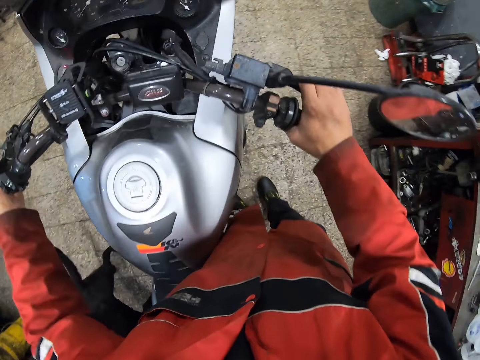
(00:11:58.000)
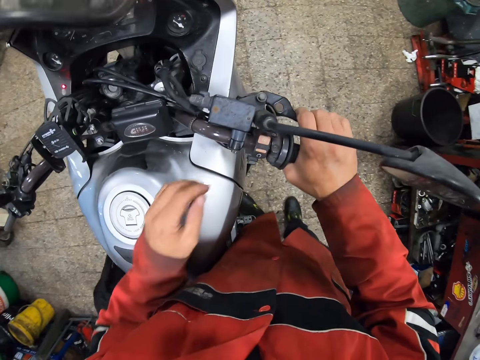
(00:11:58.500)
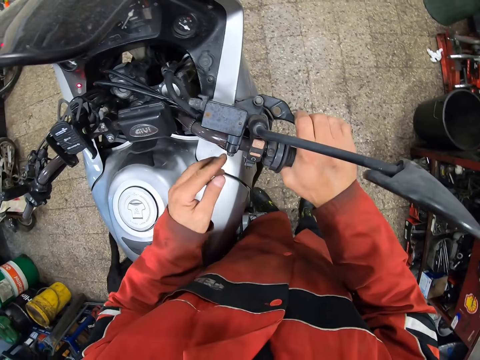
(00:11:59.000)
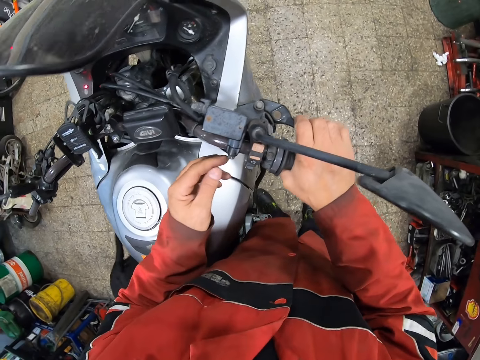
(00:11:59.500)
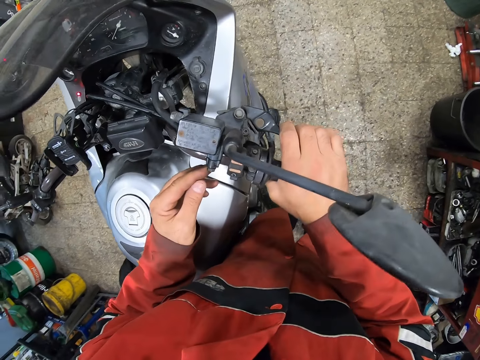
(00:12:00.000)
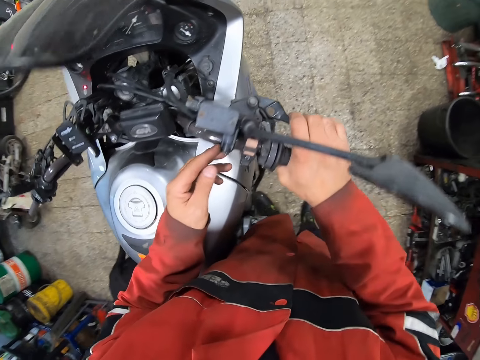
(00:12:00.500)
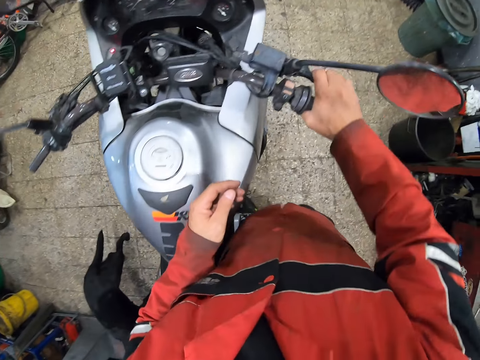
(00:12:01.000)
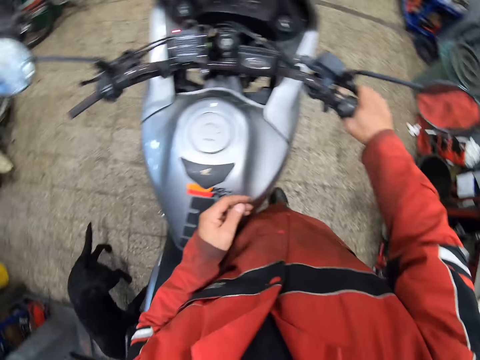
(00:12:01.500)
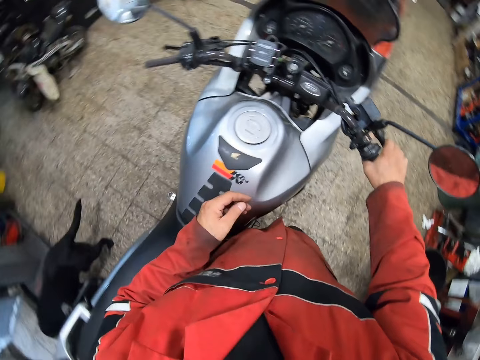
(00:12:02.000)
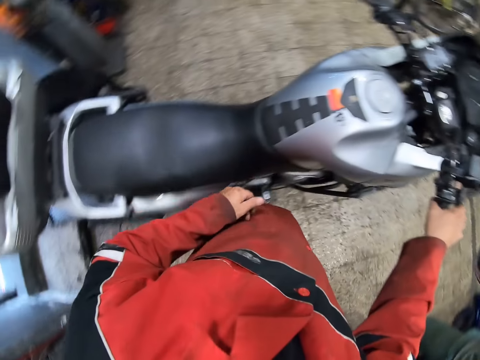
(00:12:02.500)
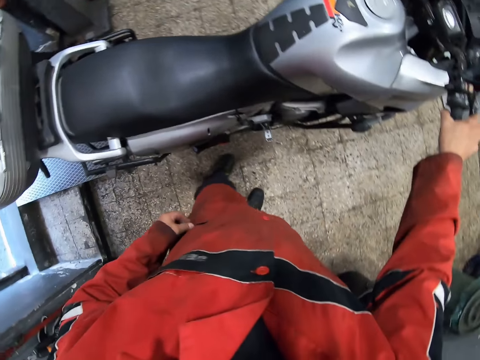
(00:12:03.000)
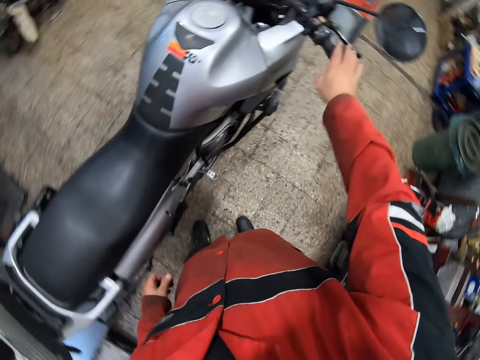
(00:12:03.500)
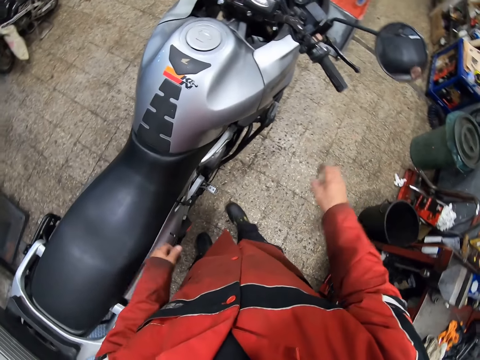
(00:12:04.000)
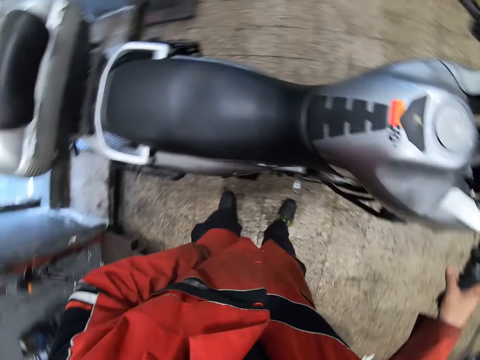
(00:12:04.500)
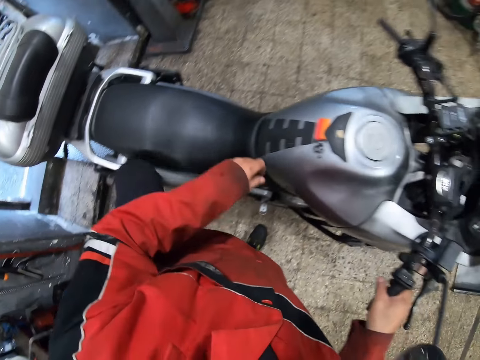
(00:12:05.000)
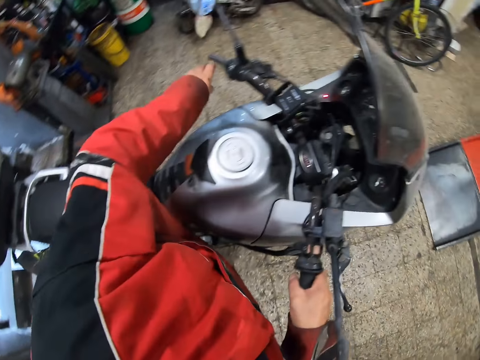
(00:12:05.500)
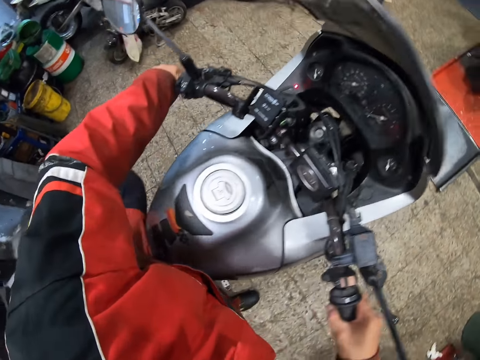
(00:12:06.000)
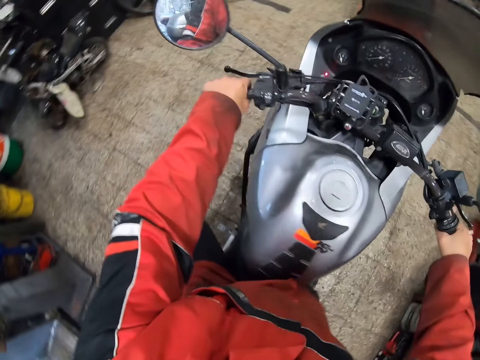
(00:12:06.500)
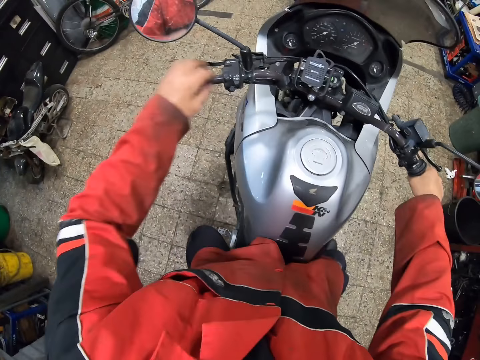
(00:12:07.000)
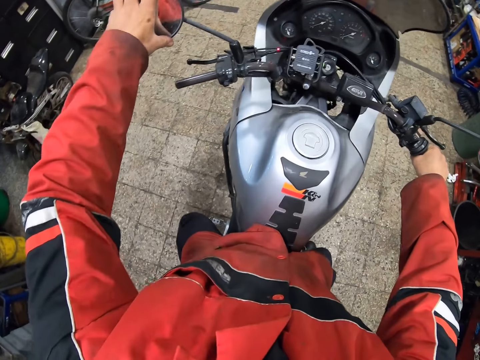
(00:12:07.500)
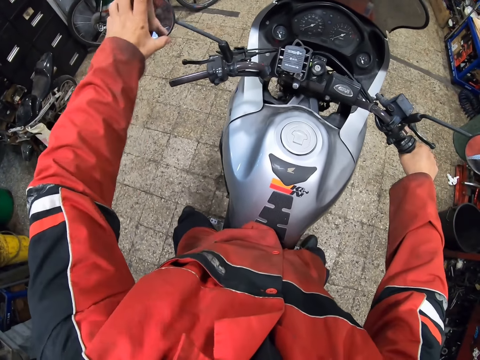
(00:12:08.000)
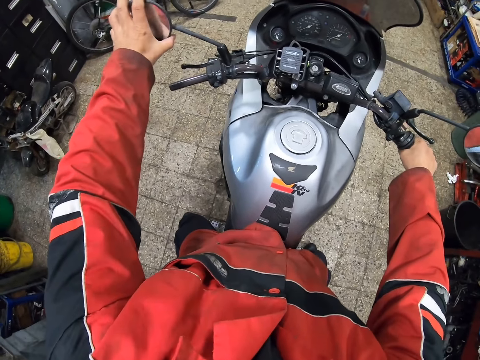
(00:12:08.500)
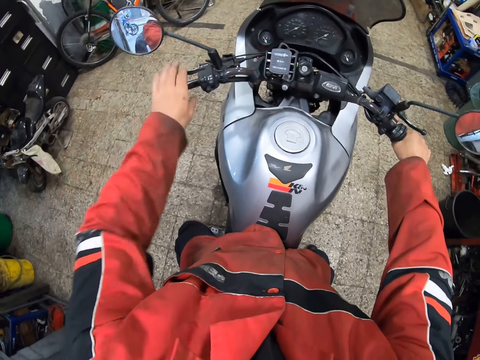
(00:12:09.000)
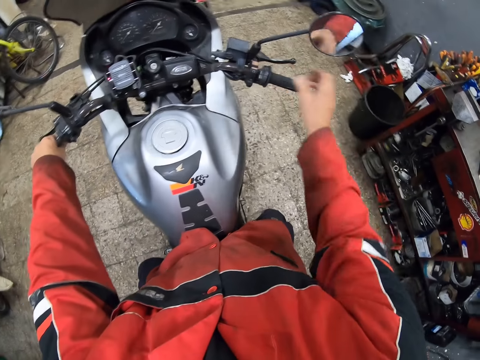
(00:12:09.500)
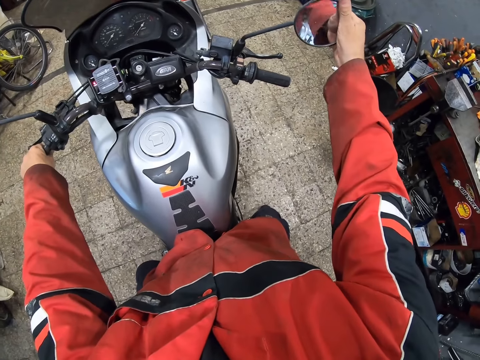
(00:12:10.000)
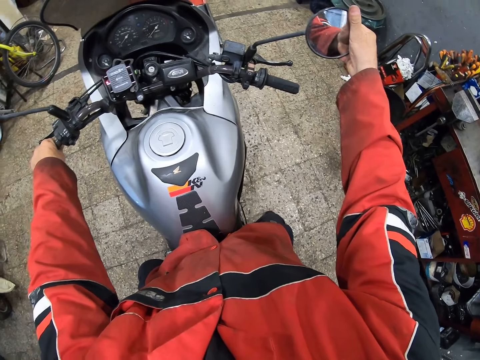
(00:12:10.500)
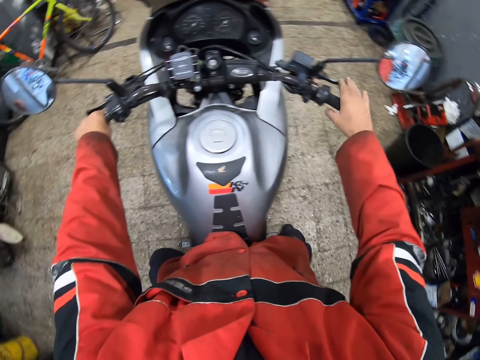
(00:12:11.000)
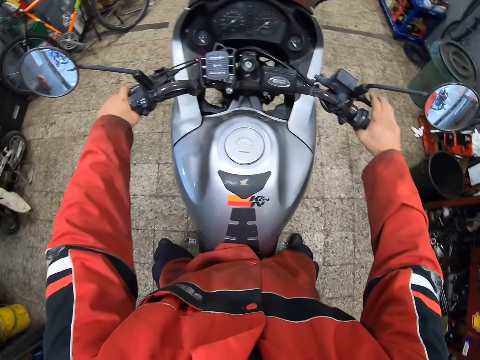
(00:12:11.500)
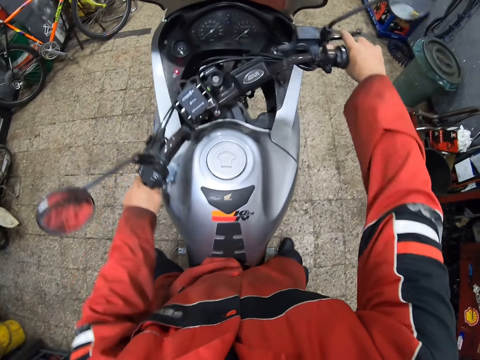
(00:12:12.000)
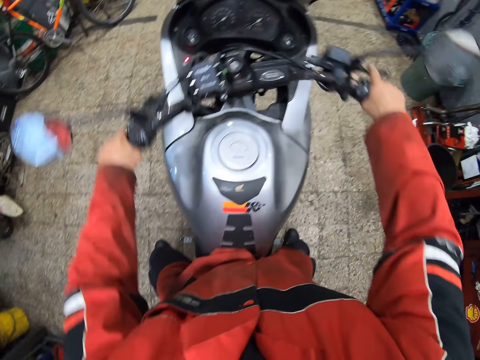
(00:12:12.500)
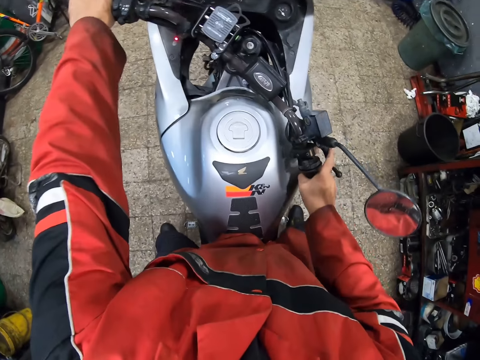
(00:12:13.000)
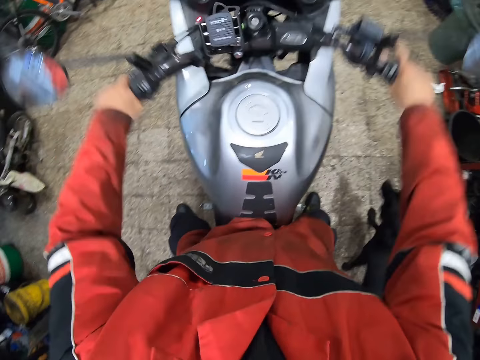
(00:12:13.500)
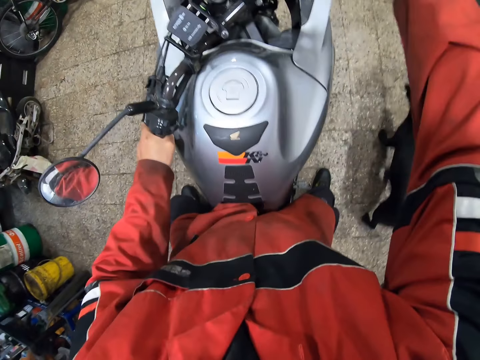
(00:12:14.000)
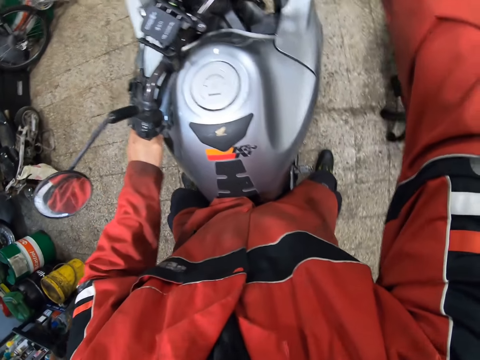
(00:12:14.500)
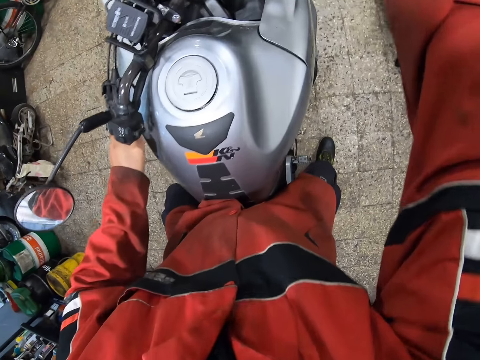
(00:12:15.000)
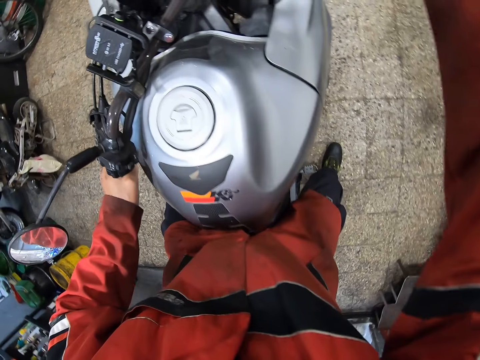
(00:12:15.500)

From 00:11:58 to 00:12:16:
The camera wearer touches the horn of the motorcycle with his left hand. He sits on the motorcycle. He climbs on the motorcycle. He adjusts the motorcycle mirror with his left hand. He touches the handlebar. He holds the motorcycle handle with his left hand. He adjusts the motorcycle mirror with his right hand. He holds the motorcycle handle with his right hand. He moves the handlebar. He turns the motorcycle with the handle in both hands.

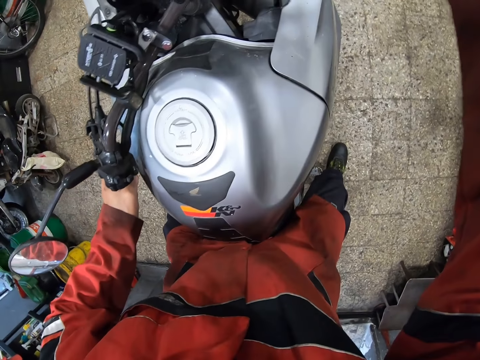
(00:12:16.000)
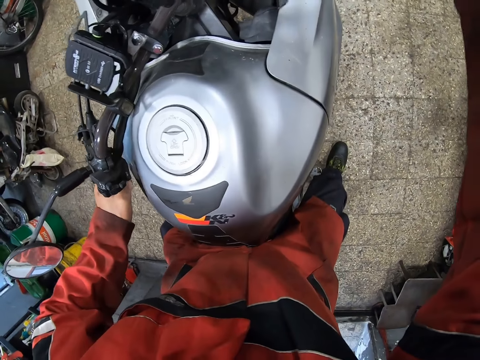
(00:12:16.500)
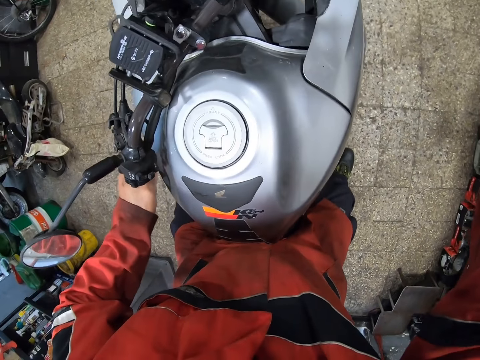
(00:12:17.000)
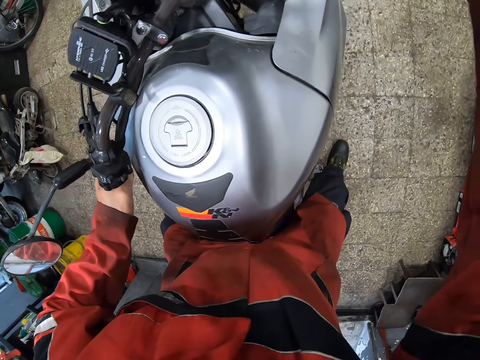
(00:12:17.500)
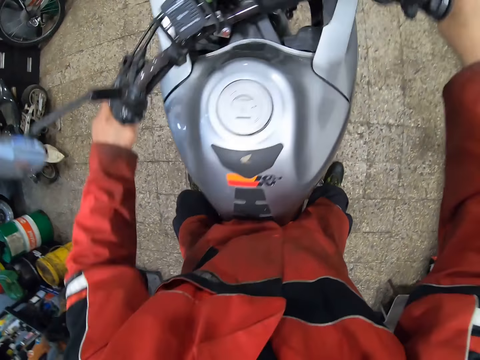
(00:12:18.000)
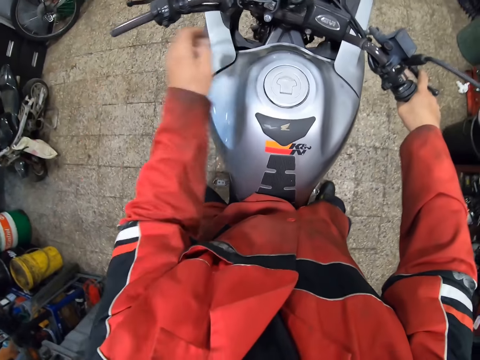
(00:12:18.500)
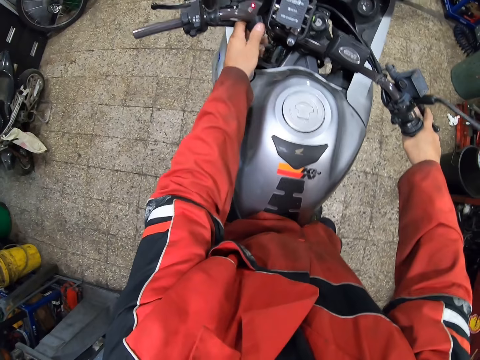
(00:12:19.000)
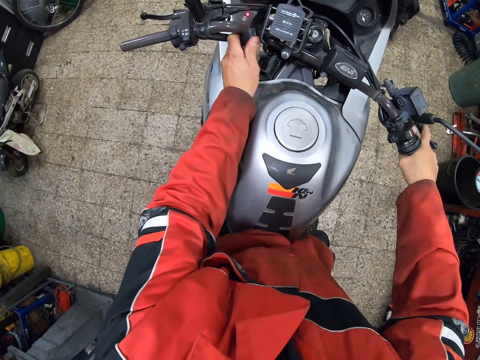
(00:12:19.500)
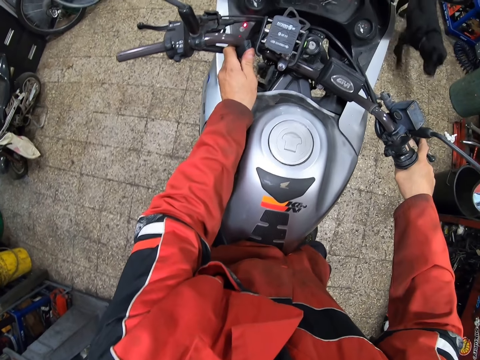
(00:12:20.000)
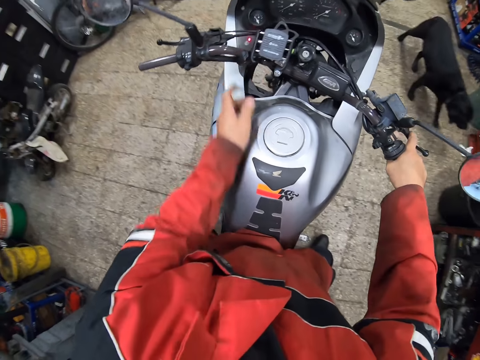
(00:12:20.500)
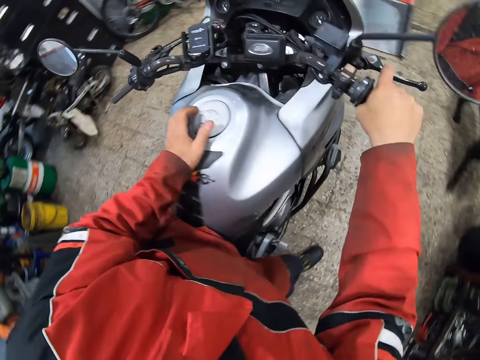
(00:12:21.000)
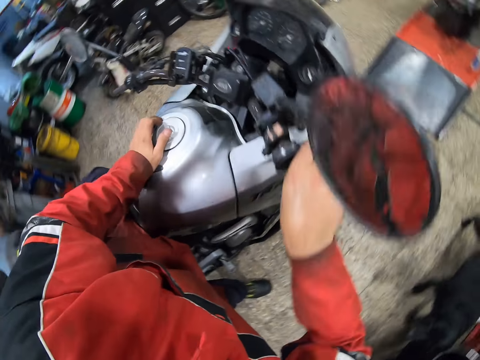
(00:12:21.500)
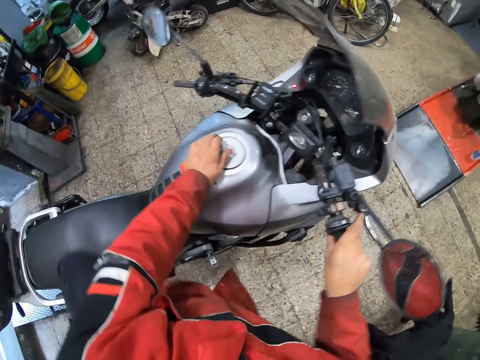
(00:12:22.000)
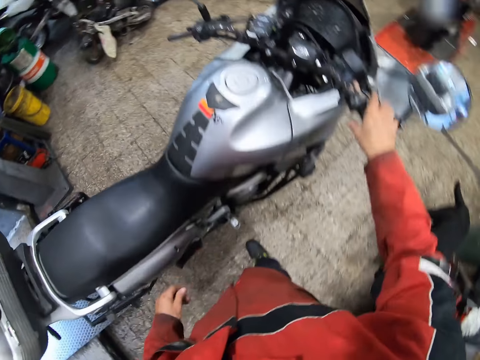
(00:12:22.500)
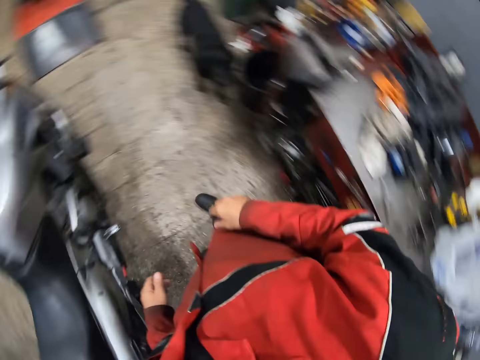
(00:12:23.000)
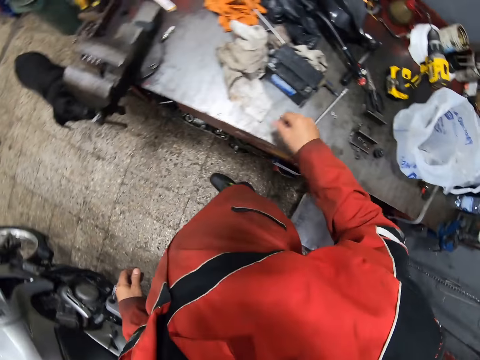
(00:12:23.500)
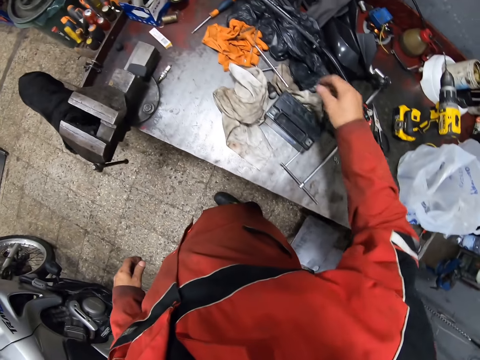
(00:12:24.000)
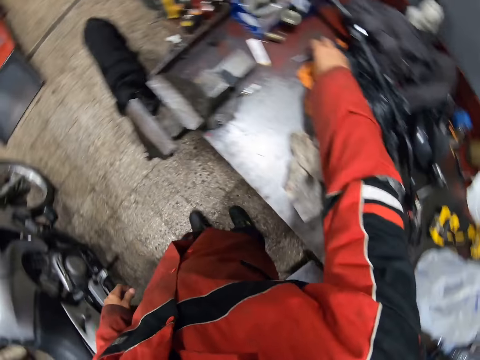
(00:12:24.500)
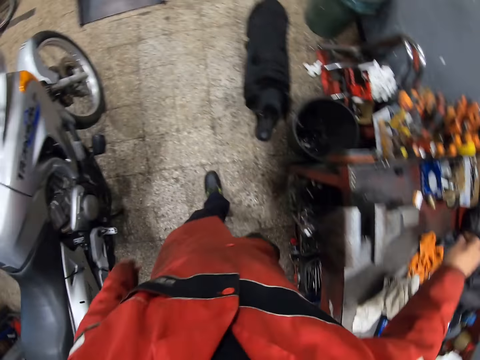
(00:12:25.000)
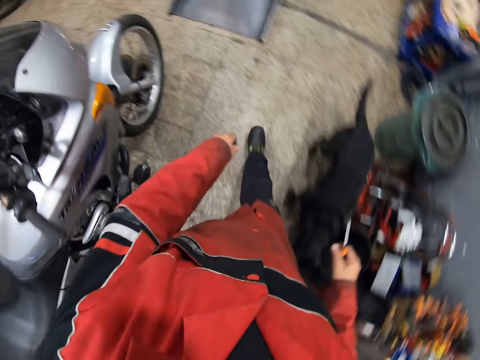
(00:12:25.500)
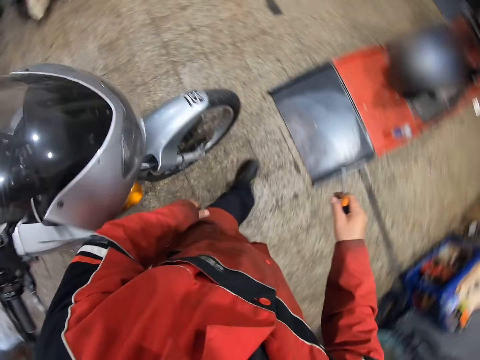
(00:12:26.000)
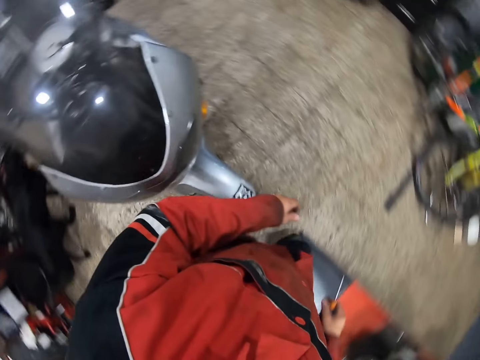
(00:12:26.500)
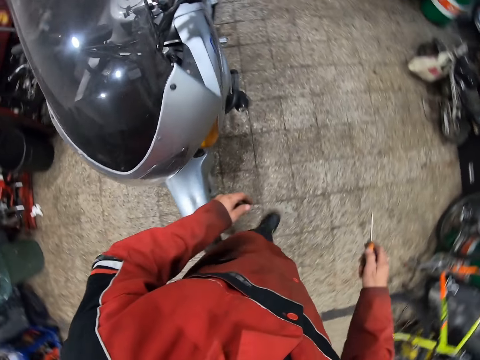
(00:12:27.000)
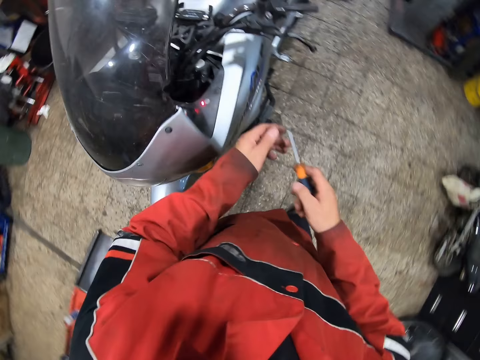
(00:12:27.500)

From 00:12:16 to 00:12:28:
The camera wearer touches the motorcycle. He gets off from the motorcycle with the handle in his right hand. He removes his right hand from the motorcycle handle. The dog walks towards the workbench. The camera wearer looks around. He picks up a screwdriver from the workbench with his right hand. He walks towards the motorcycle. He walks around.
